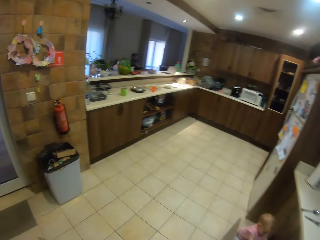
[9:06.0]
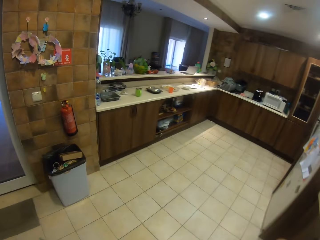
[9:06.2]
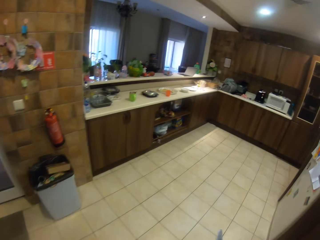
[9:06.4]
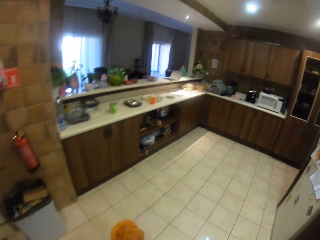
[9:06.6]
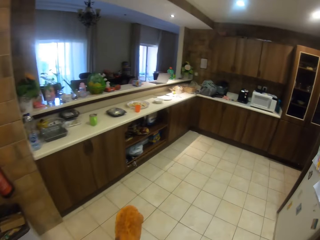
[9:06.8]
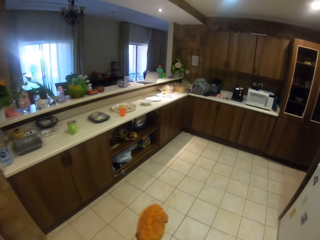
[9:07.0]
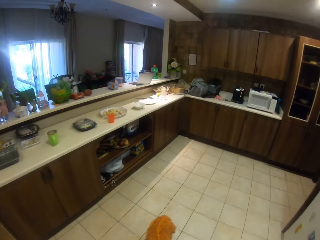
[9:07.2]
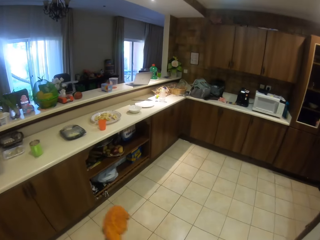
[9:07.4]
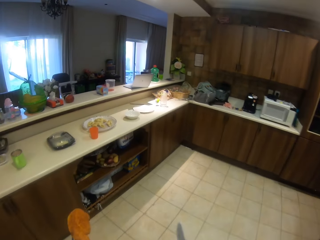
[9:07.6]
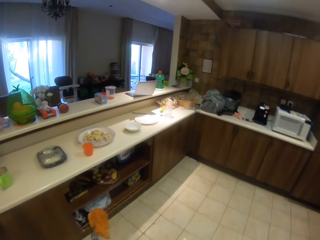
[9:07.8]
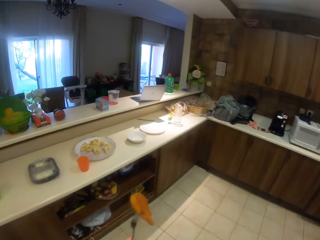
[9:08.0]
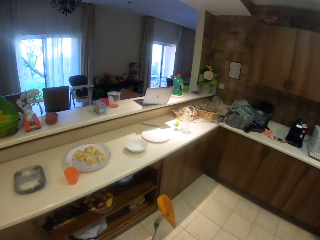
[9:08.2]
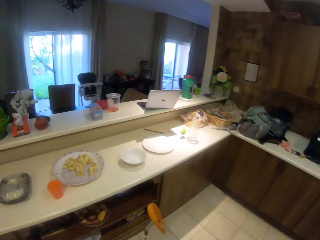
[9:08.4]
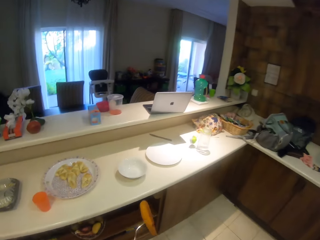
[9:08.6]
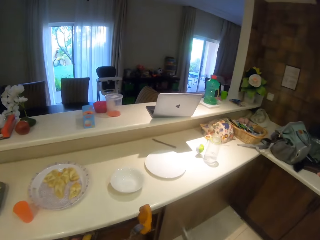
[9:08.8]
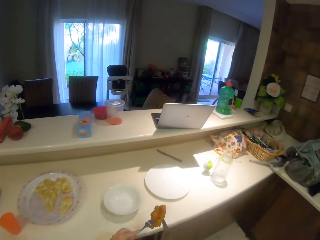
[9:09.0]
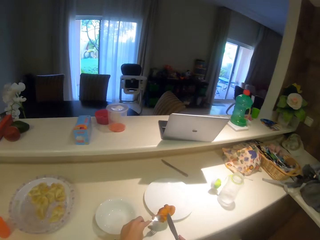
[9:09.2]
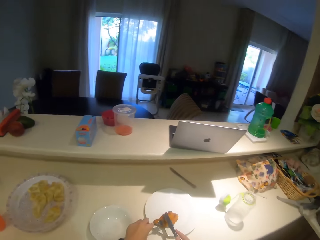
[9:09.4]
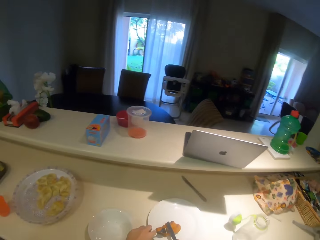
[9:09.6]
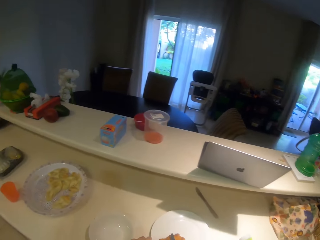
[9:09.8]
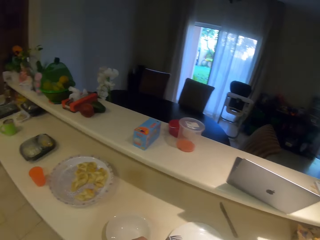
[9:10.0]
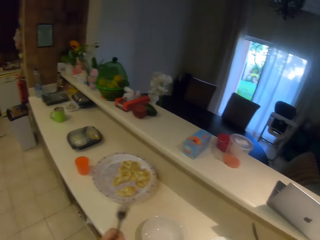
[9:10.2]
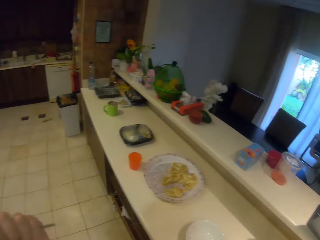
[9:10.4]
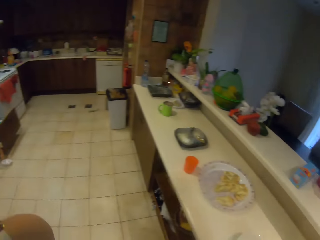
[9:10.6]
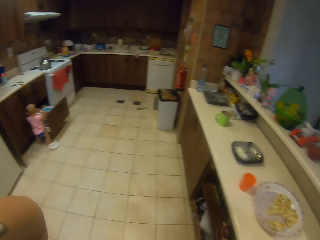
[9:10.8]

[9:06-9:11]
The camera wearer puts doughnuts in the plate.

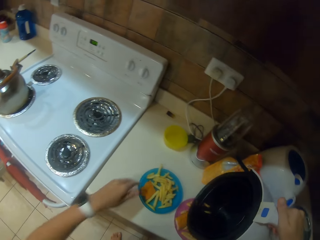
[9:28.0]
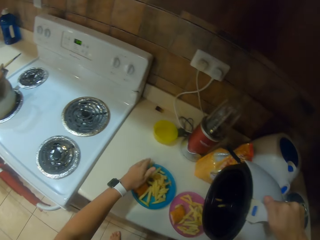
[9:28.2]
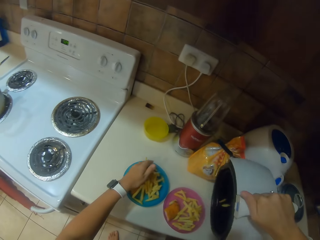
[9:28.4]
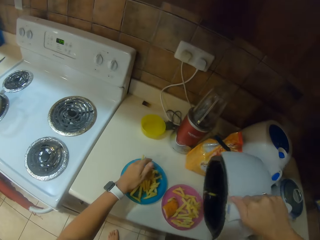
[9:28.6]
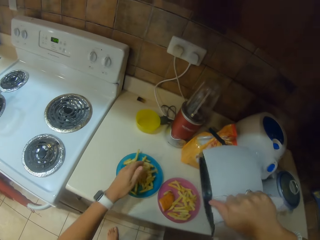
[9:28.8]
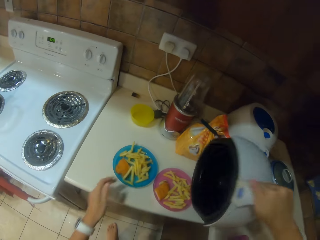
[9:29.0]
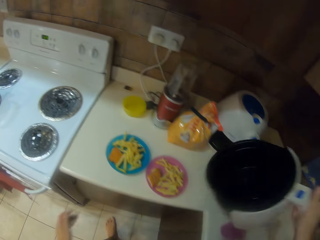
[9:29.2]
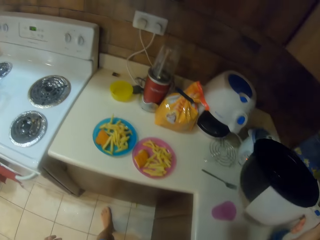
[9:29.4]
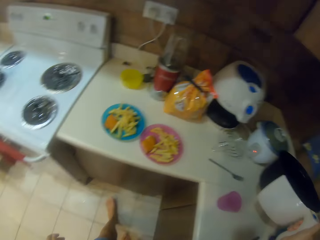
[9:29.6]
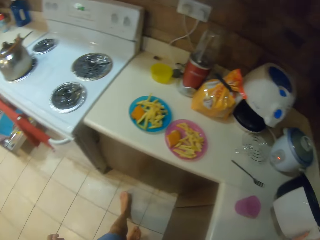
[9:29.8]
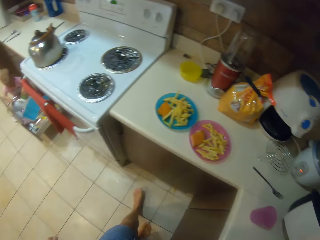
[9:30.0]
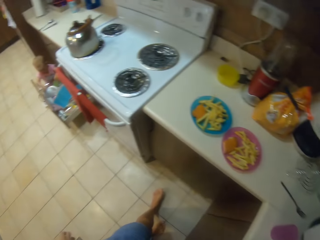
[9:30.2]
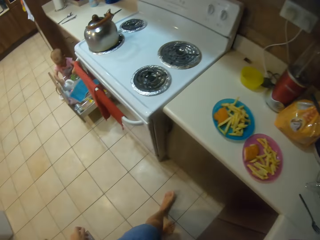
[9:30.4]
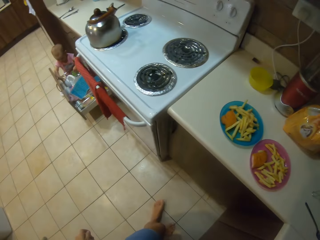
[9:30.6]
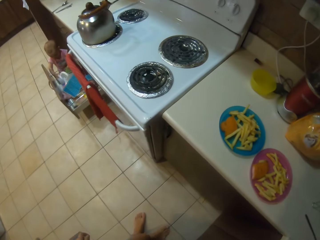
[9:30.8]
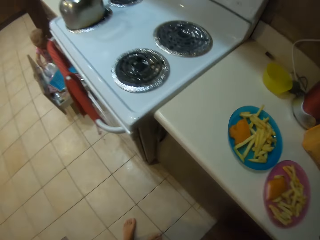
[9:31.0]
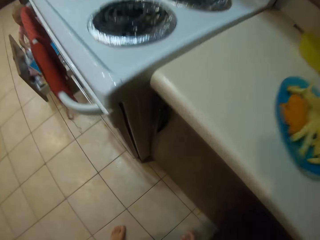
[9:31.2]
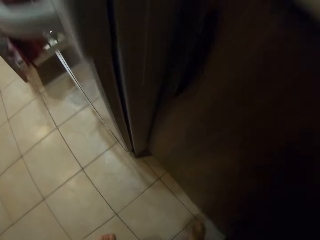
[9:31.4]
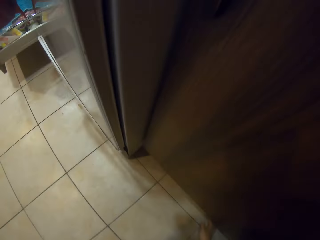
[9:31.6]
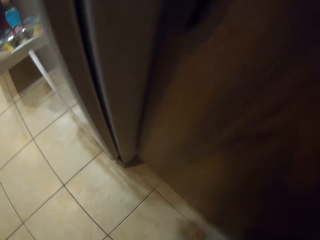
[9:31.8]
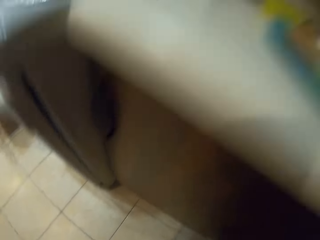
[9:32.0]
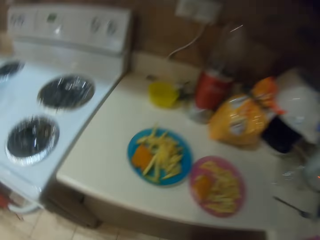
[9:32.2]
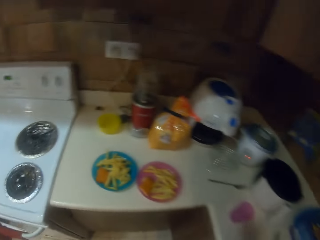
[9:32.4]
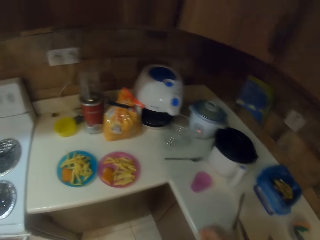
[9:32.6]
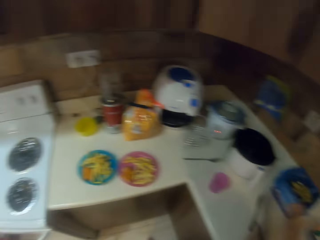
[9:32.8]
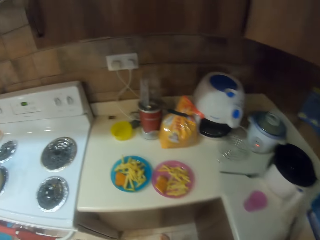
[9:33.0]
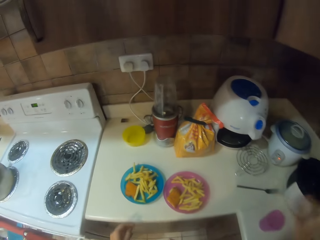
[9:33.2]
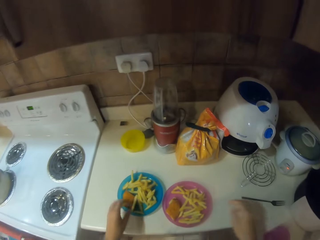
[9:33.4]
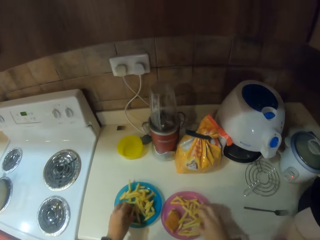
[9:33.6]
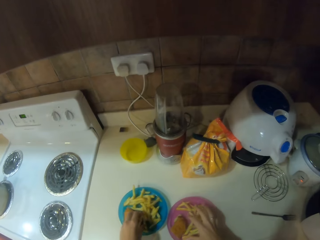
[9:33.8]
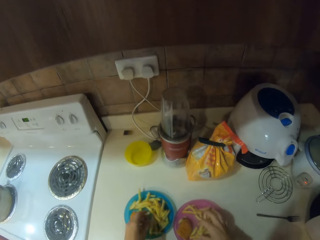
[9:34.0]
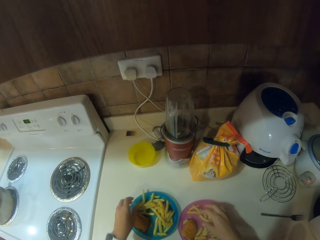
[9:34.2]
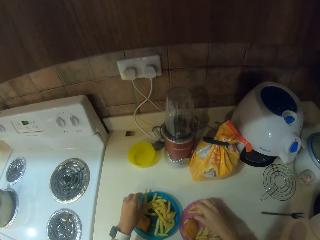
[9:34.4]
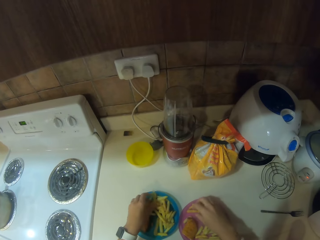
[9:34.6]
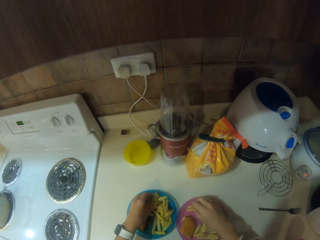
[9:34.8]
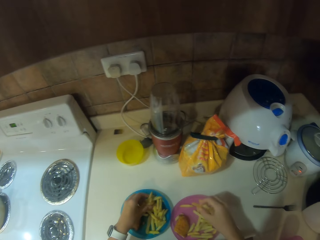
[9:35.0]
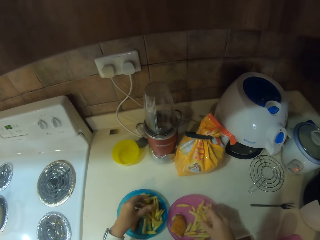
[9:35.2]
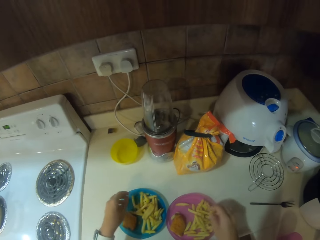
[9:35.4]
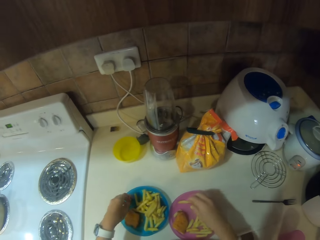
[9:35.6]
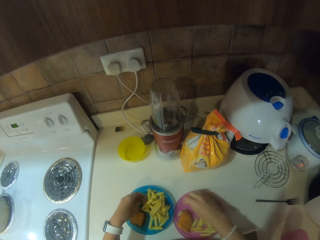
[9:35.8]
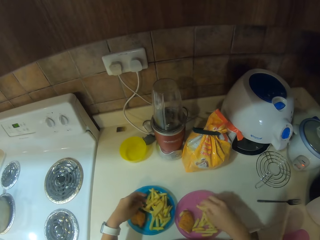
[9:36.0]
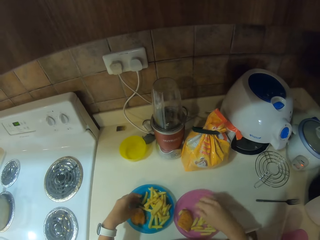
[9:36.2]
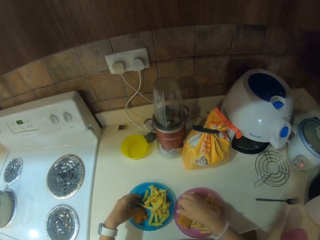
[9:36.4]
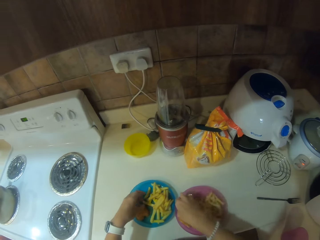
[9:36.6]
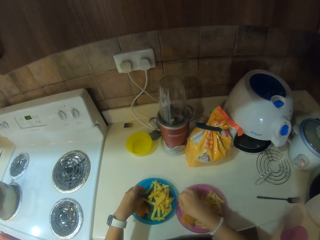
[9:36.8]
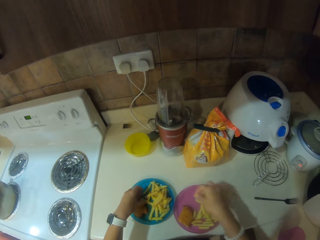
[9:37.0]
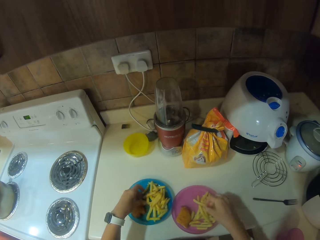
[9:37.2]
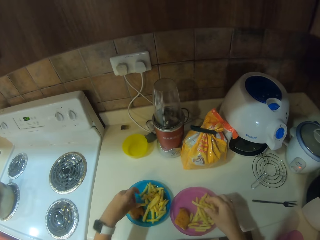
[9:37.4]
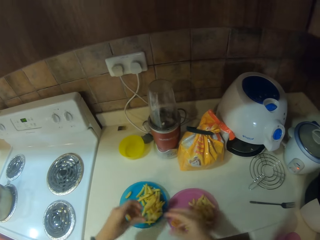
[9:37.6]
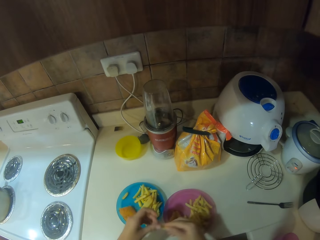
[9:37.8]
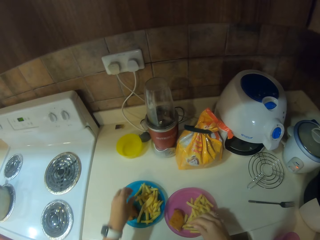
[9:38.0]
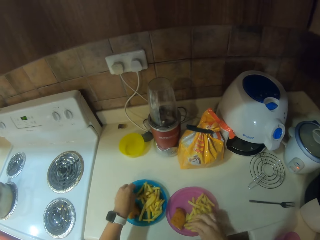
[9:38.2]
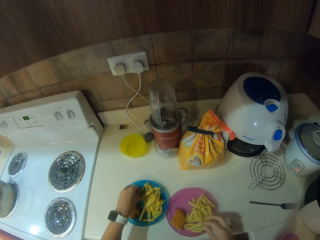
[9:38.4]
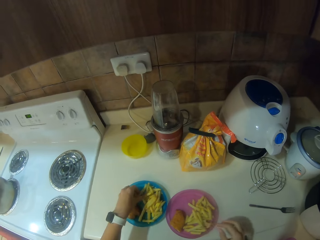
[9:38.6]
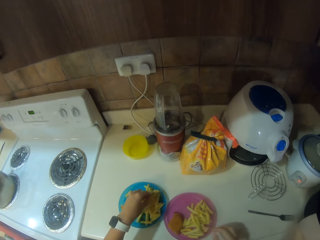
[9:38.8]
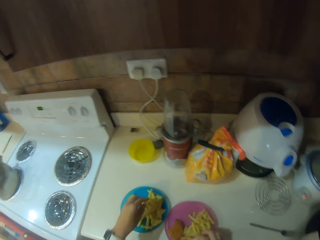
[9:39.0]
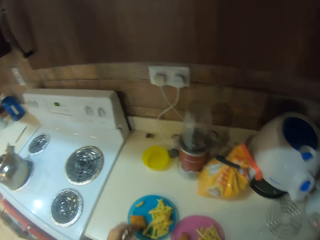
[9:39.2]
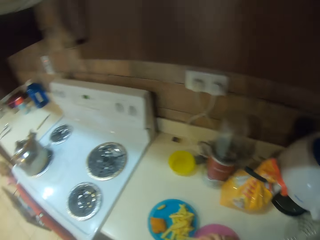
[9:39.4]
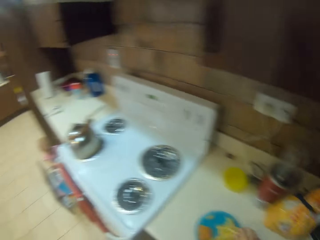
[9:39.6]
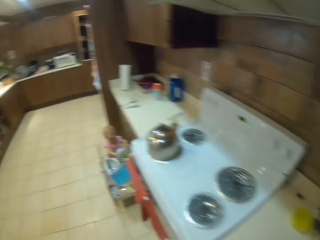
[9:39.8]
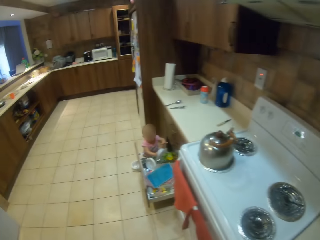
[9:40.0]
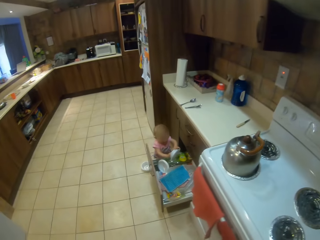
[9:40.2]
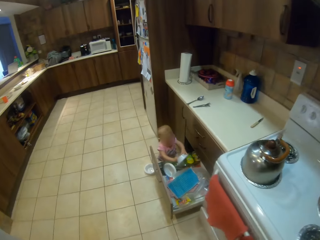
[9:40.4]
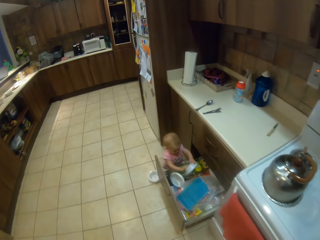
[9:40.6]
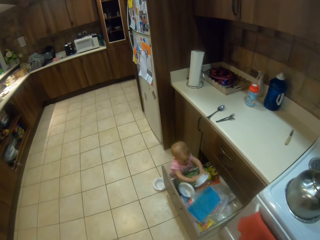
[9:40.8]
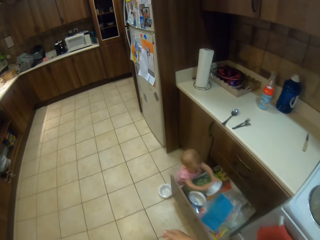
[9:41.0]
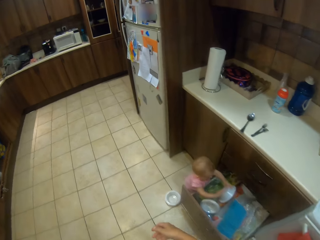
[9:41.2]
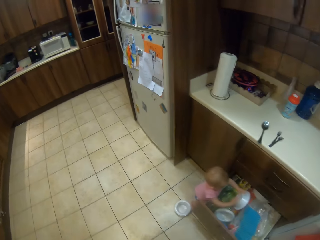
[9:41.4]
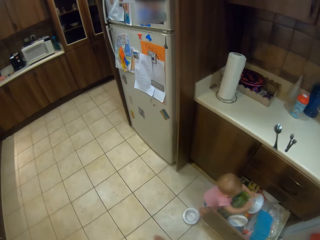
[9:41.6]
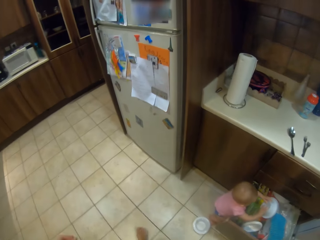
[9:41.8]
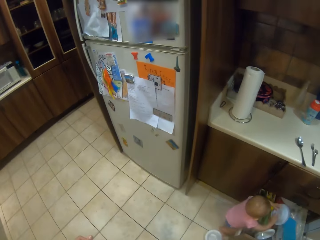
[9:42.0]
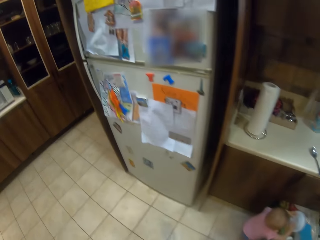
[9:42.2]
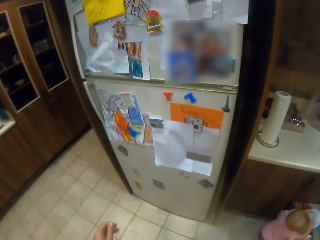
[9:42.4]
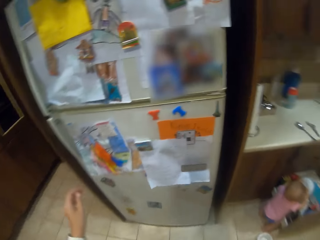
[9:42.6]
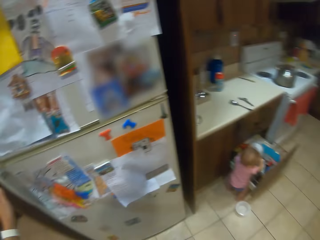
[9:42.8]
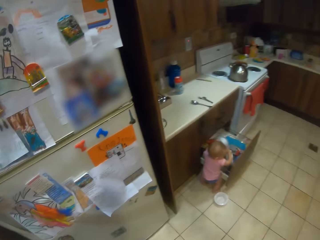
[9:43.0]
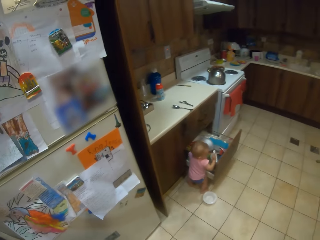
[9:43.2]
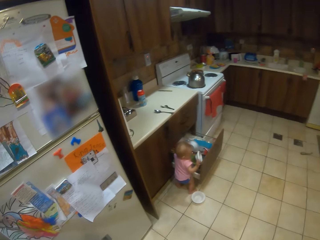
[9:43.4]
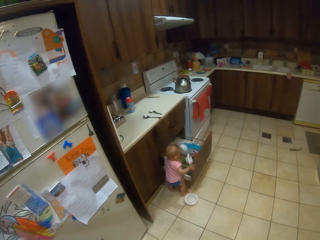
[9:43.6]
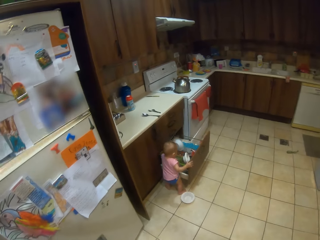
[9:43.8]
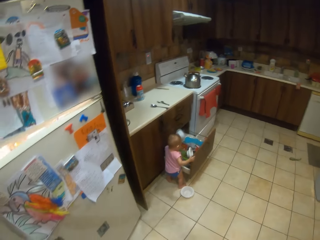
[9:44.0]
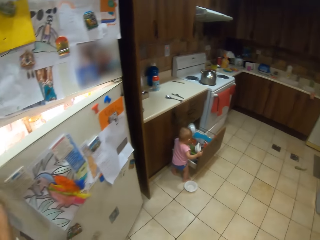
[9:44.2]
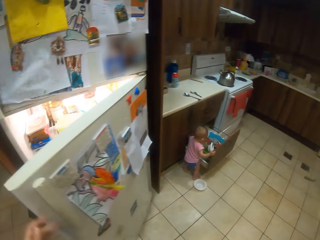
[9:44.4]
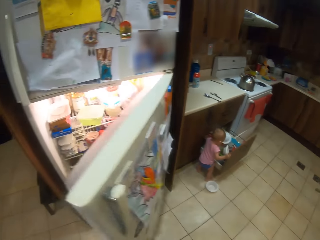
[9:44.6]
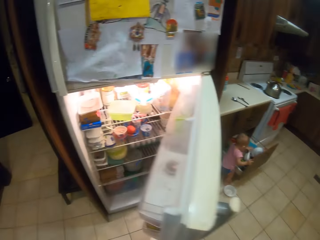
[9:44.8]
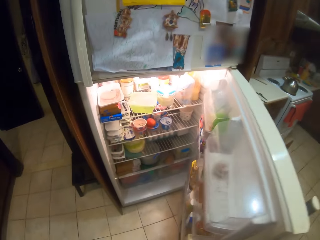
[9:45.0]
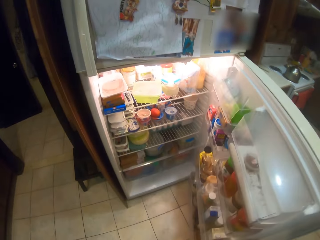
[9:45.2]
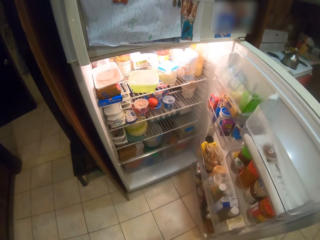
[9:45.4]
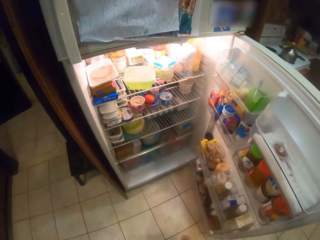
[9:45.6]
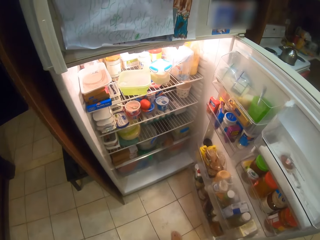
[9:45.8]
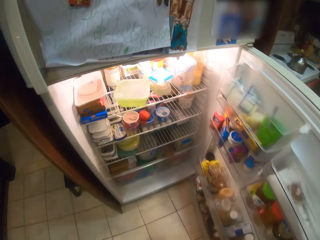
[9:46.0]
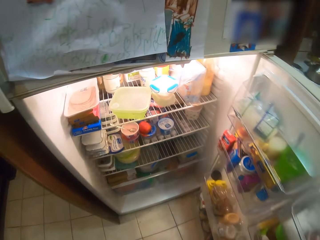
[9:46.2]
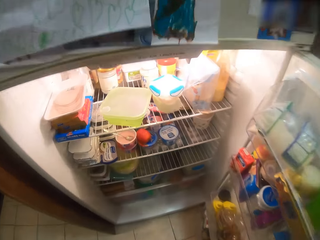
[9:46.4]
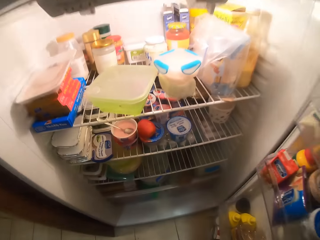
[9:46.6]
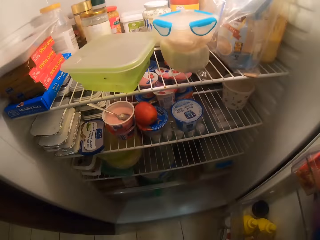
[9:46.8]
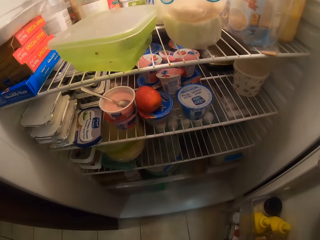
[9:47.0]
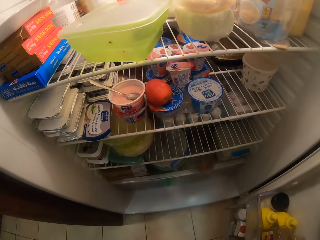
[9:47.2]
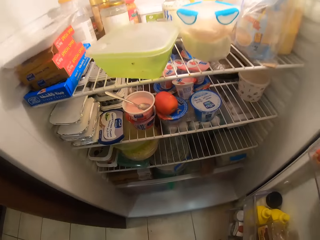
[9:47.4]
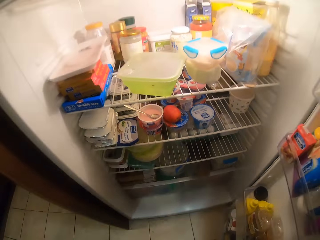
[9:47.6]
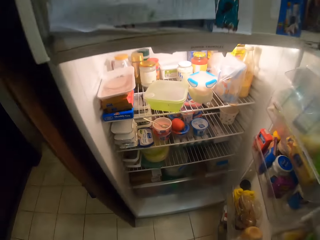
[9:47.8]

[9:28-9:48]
The camera wearer moves the potatoes with the hand. They put the potatoes on the plate. They put the dish down. They look around. They touch the potatoes. They move the potatoes. They walk around the kitchen. A child plays with the plate. The camera wearer opens the fridge. They look inside the fridge.
